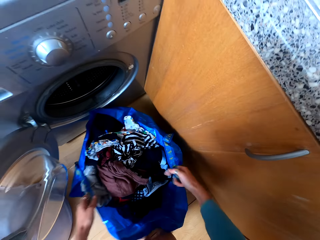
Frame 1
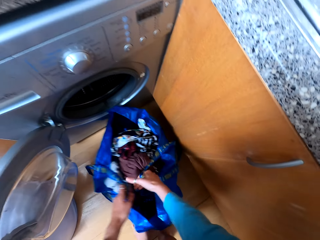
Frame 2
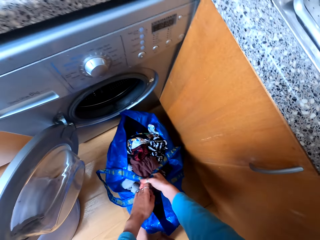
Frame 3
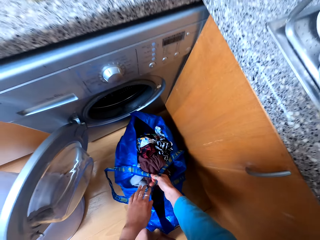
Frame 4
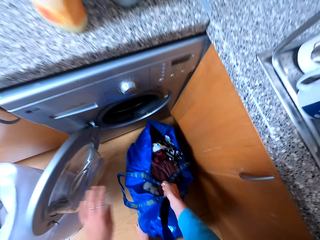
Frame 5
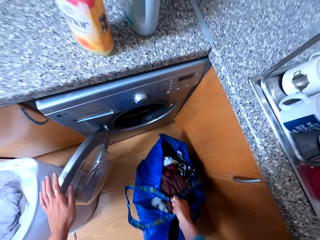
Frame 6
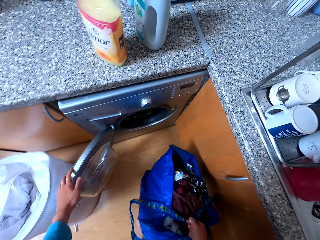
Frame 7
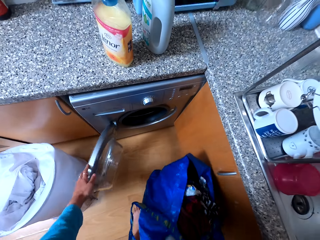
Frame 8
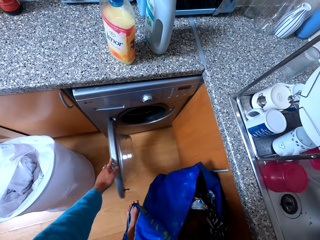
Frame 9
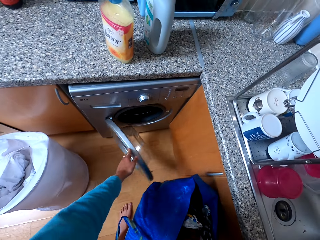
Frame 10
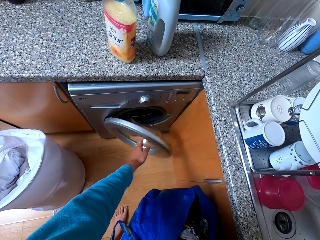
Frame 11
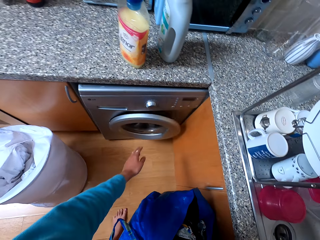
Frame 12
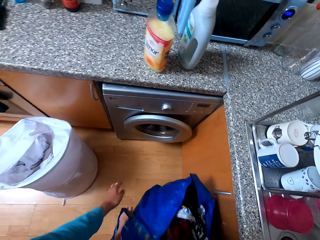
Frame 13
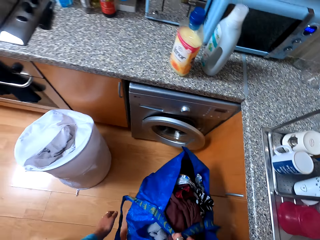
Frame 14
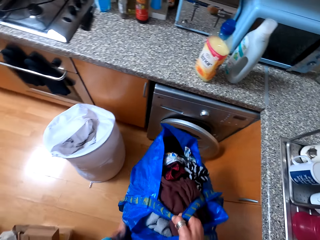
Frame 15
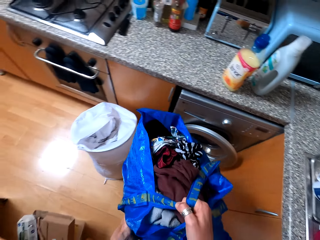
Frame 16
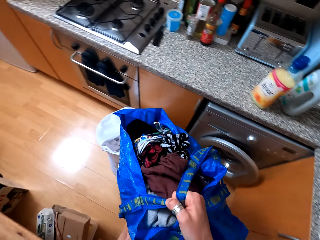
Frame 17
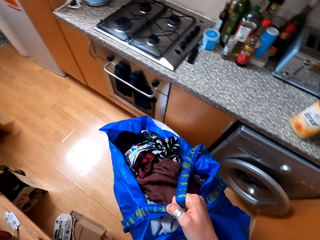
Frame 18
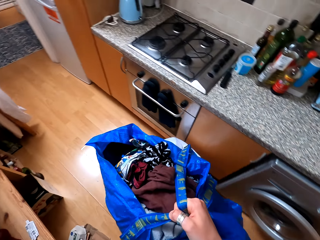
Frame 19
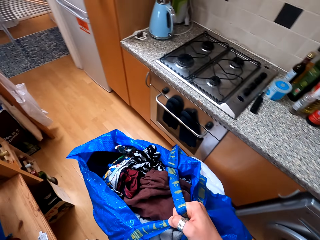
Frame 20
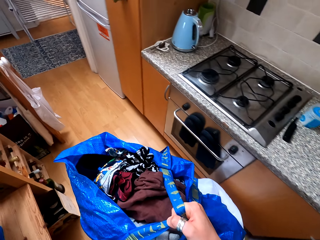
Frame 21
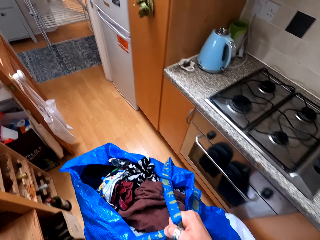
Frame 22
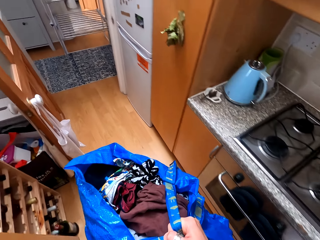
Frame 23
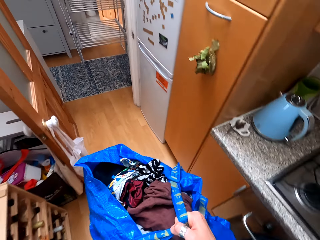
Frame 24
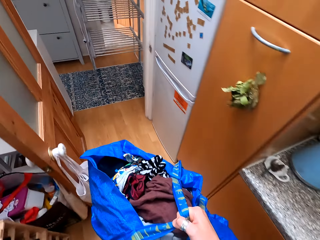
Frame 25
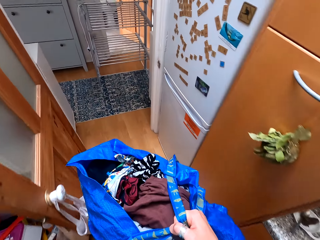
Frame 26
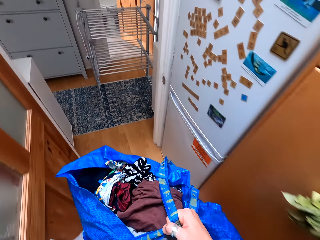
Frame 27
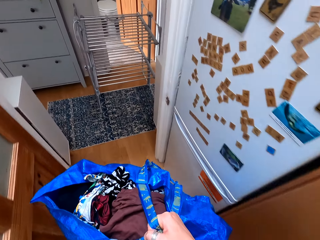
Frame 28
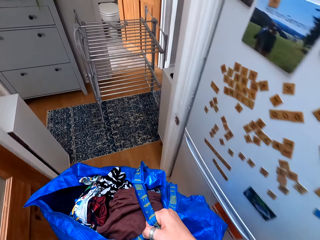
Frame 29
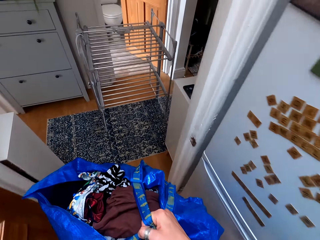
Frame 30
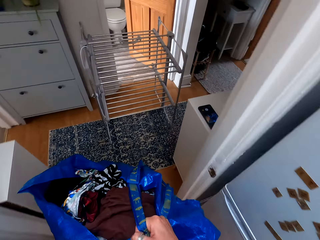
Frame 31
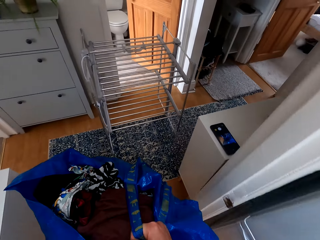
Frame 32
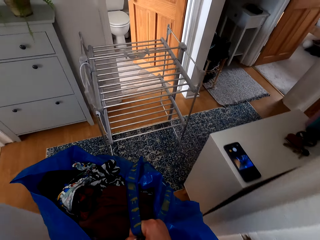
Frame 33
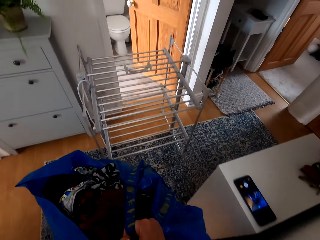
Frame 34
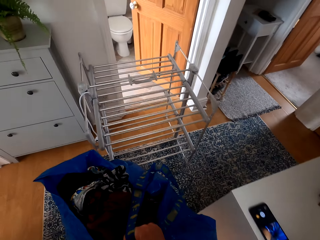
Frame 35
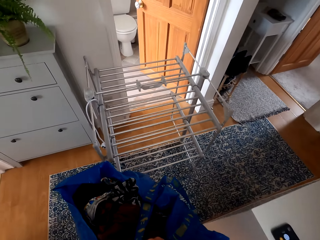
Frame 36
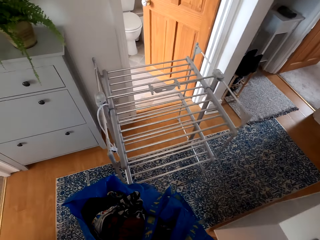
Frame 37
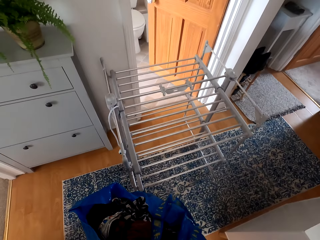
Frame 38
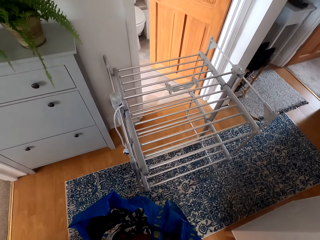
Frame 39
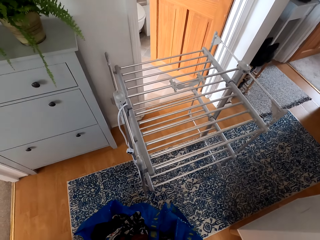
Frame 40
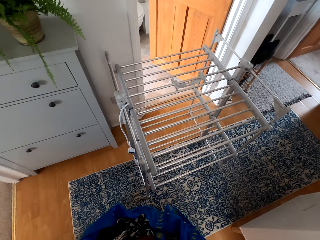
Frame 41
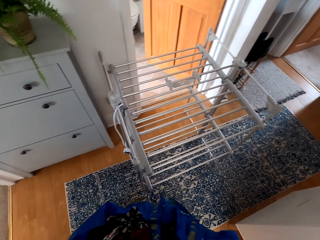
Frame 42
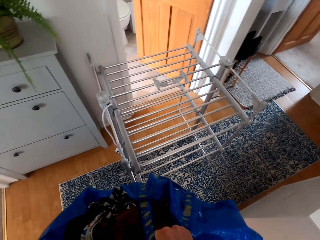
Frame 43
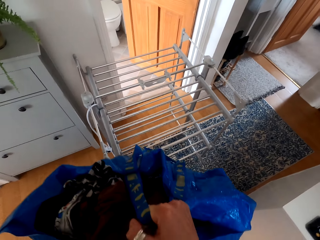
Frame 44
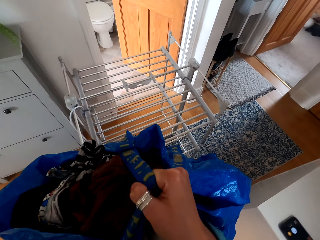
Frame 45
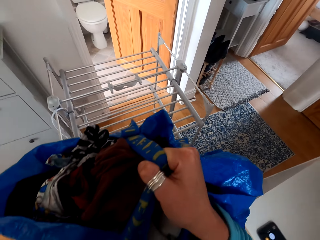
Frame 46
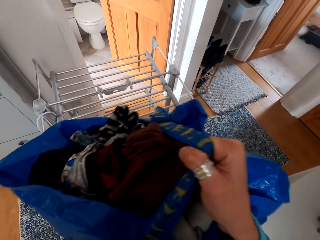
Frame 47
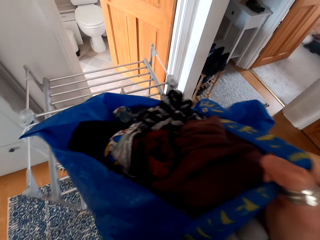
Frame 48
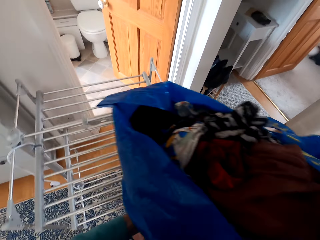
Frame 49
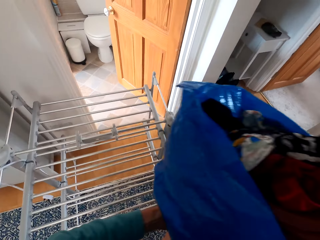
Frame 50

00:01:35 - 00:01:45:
The camera wearer carries the paper bag. They stand up. They close the washing machine. They walk around the house.

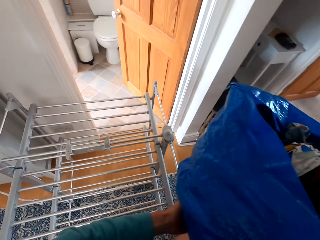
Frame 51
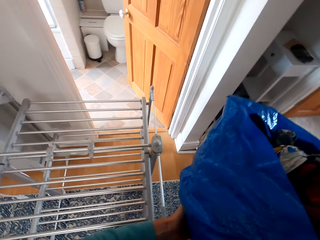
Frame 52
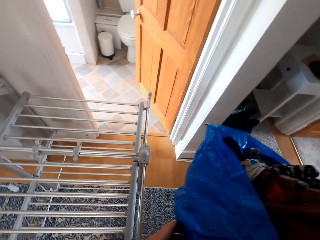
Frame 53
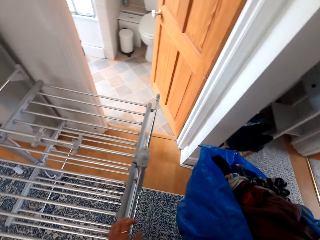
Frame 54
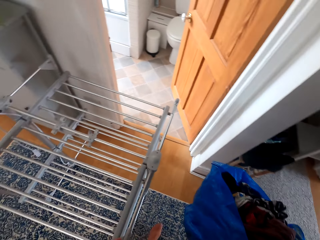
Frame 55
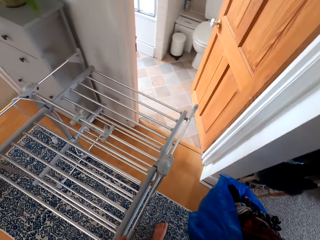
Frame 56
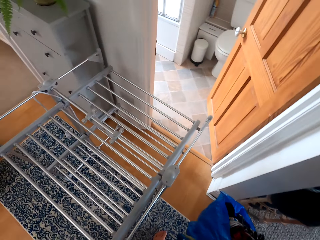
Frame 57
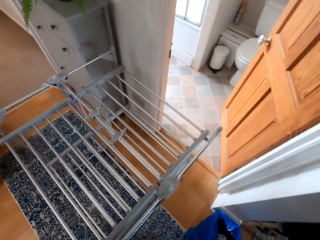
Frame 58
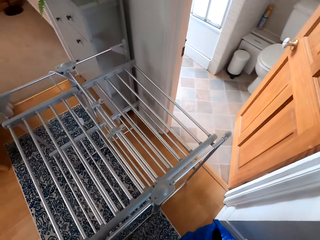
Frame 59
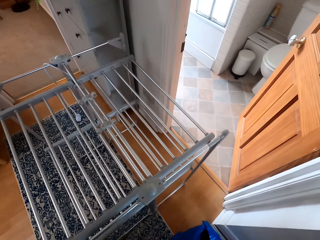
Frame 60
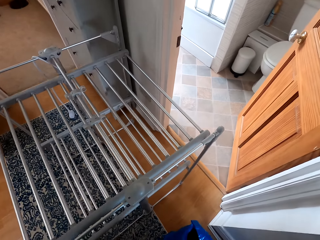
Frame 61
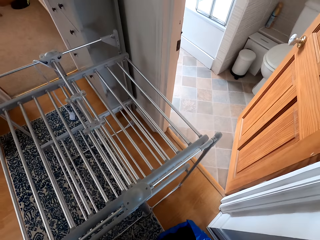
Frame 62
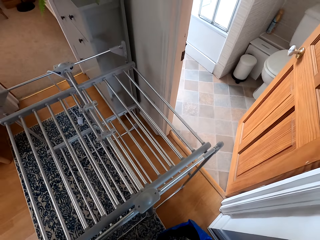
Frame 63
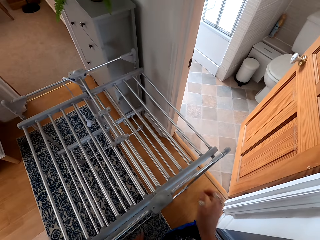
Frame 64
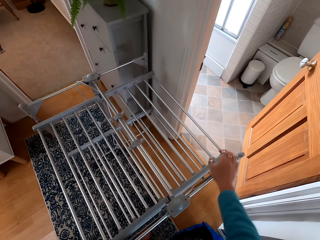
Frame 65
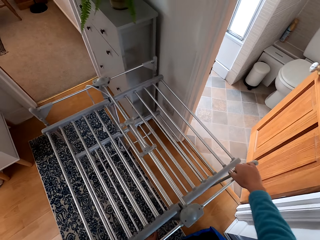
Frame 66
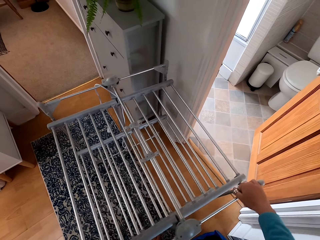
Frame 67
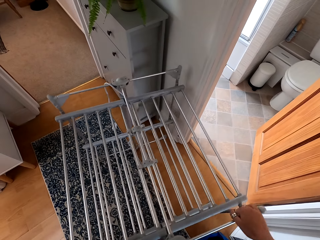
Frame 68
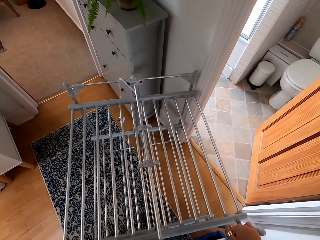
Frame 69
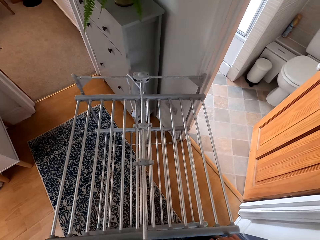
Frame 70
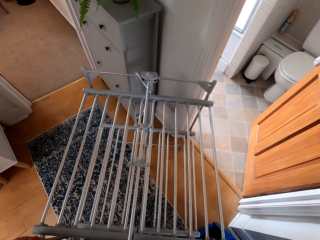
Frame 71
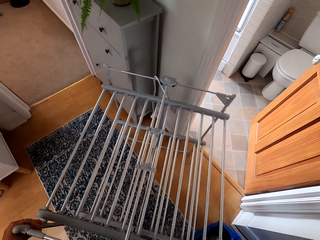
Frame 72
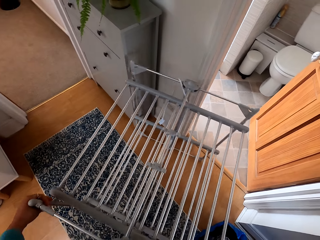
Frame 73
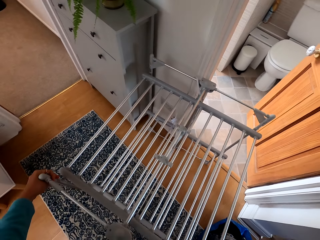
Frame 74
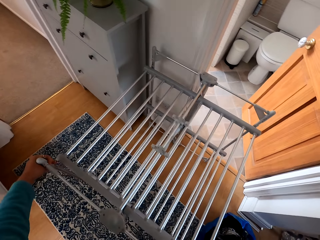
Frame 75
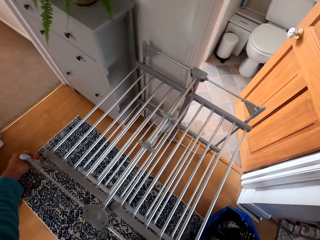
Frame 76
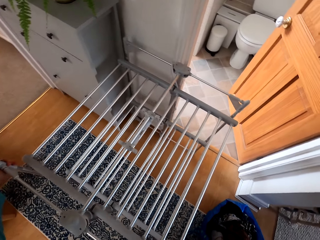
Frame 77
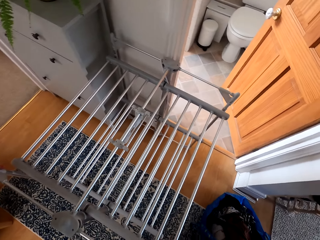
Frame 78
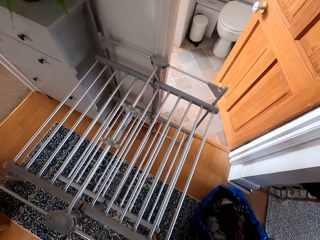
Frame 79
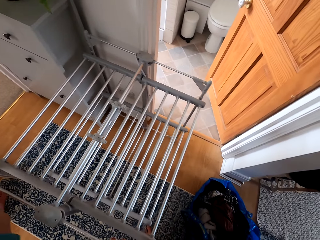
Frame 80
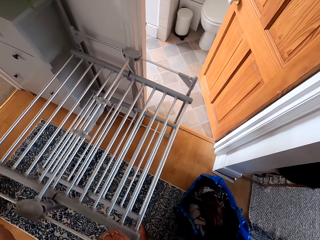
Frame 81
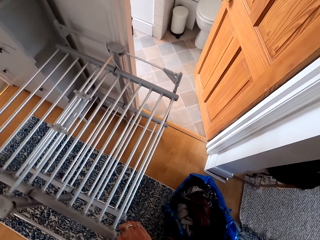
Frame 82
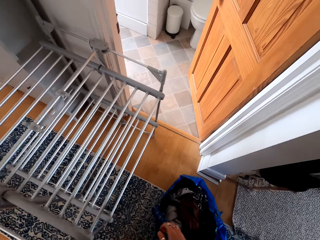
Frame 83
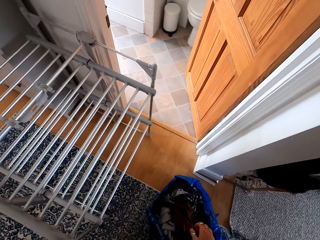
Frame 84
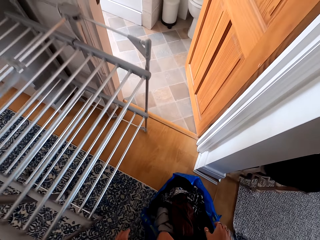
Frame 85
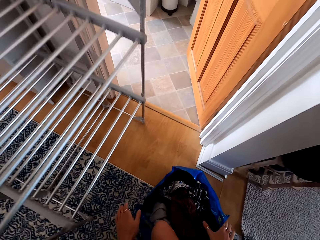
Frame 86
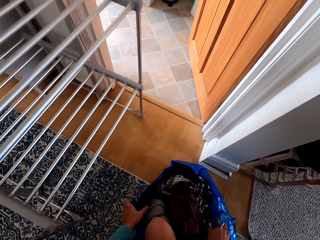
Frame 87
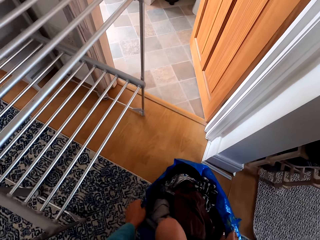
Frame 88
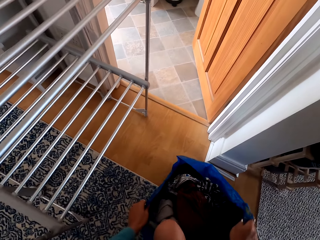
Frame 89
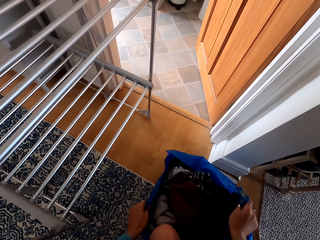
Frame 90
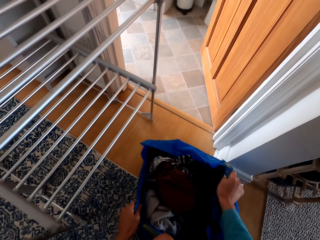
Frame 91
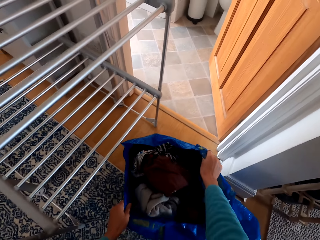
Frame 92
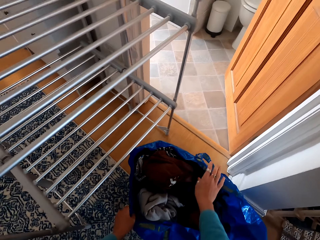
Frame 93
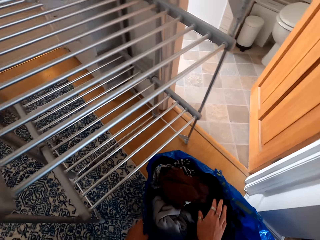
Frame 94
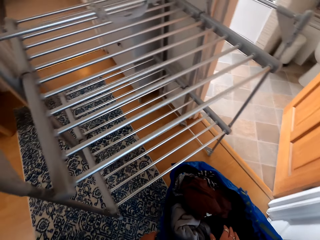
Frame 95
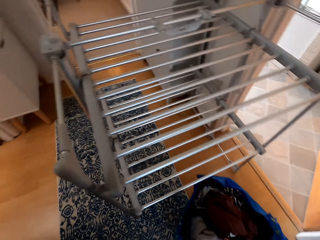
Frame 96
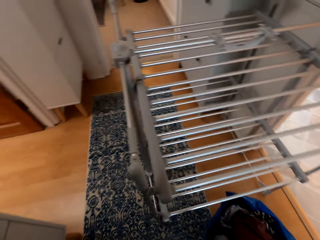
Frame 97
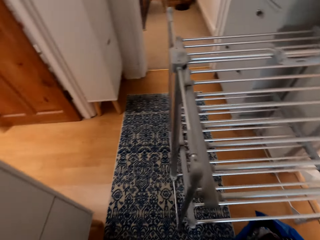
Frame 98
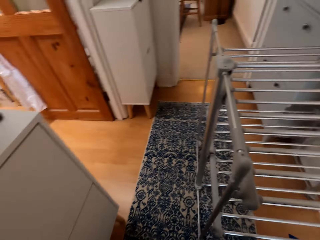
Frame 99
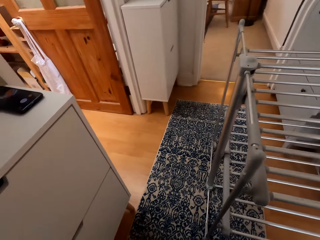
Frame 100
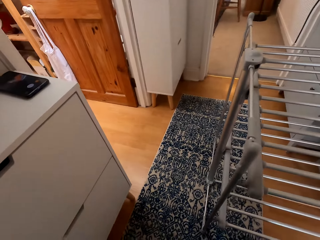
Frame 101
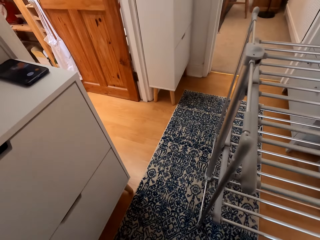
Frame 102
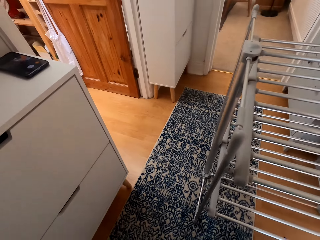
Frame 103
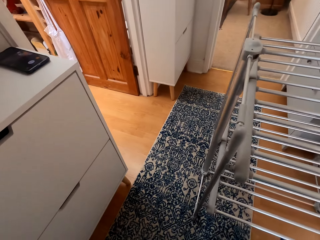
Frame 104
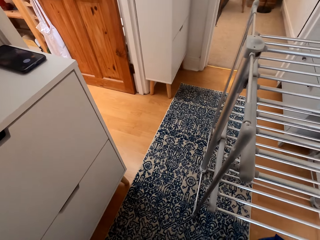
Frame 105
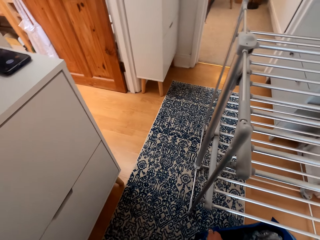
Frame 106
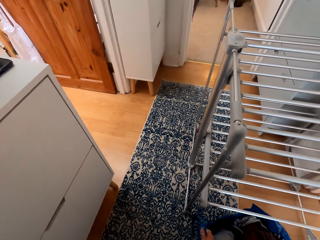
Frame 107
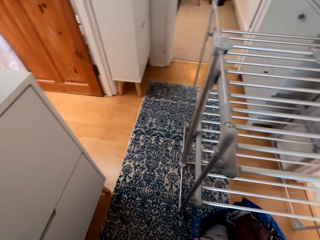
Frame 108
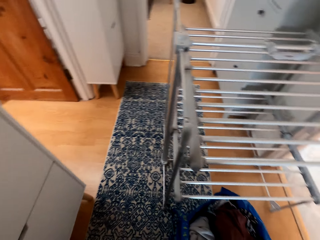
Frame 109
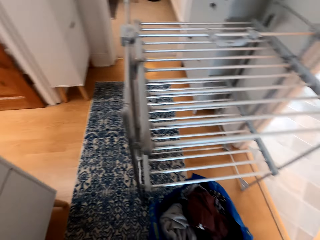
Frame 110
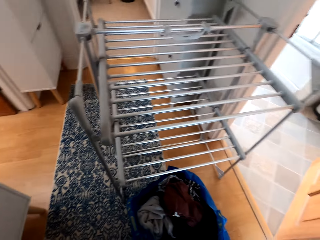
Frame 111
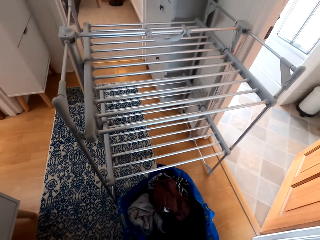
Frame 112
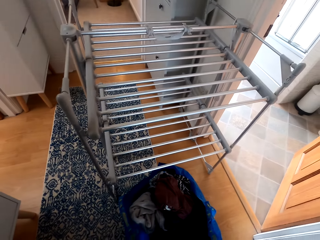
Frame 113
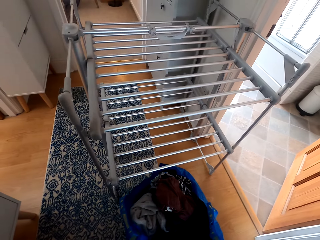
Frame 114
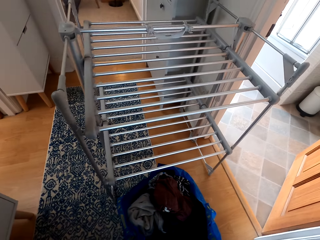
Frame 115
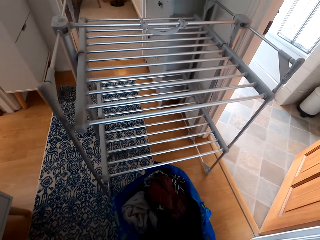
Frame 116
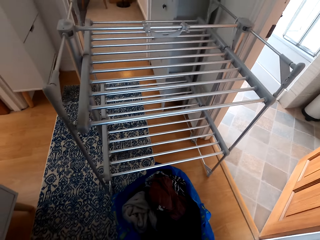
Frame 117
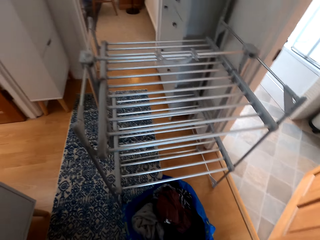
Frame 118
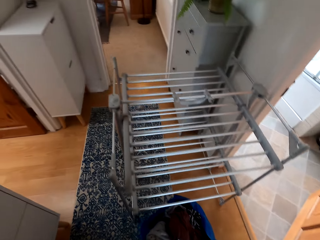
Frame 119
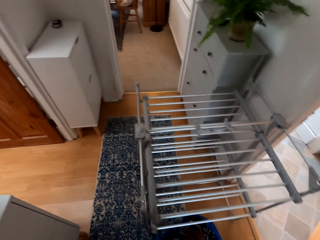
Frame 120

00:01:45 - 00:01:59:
The camera wearer places the shopping bag or paper bag on the floor. They move the clothes rack. They bend down and move the shopping bag. They look around the house. They put the paper bag down.
